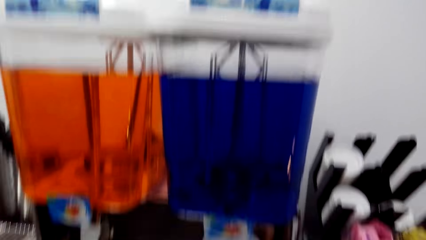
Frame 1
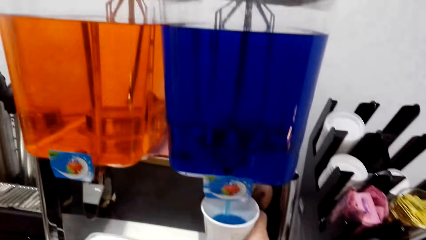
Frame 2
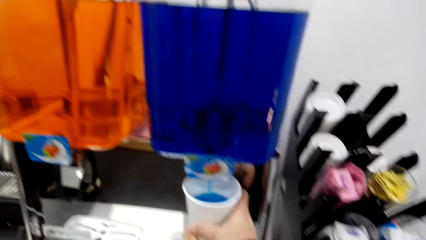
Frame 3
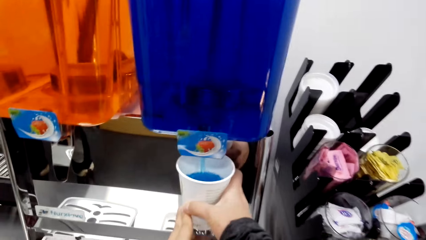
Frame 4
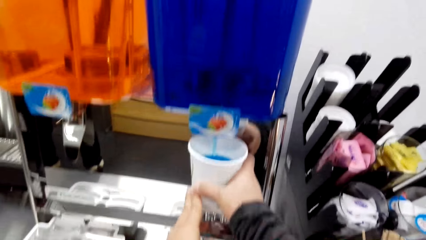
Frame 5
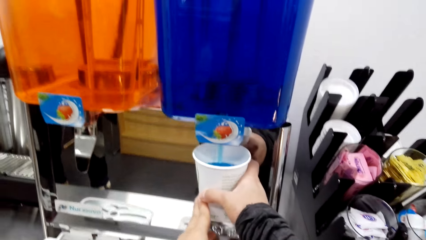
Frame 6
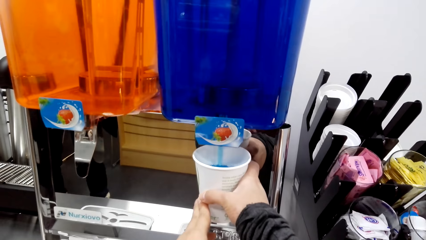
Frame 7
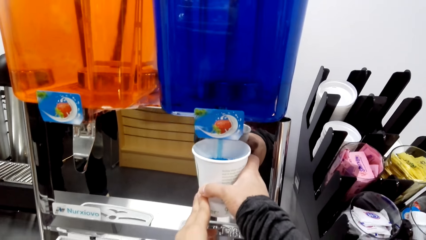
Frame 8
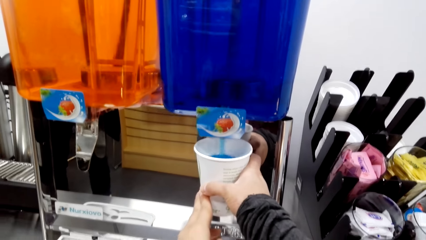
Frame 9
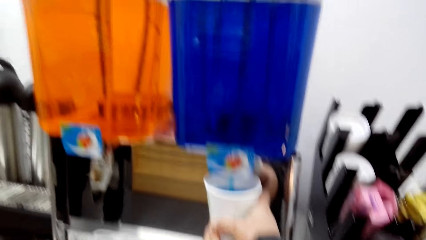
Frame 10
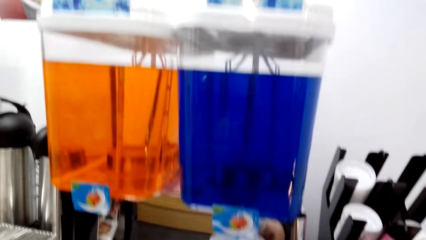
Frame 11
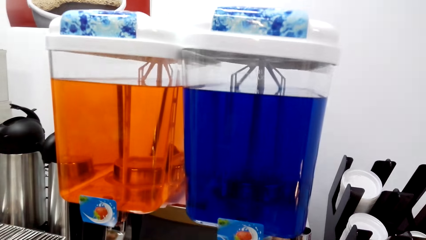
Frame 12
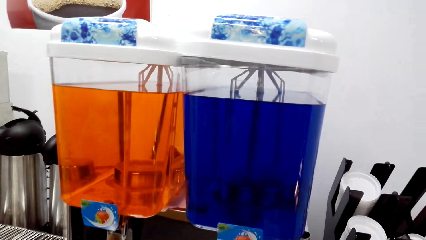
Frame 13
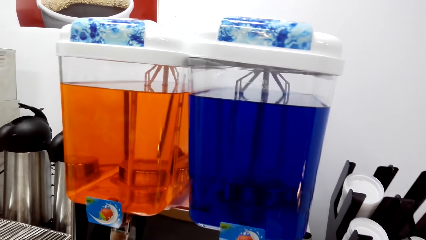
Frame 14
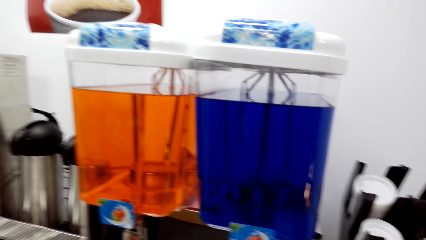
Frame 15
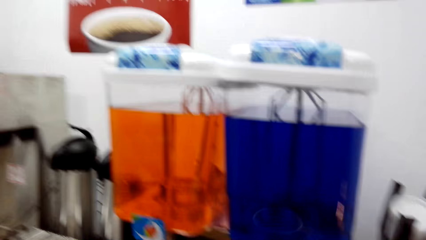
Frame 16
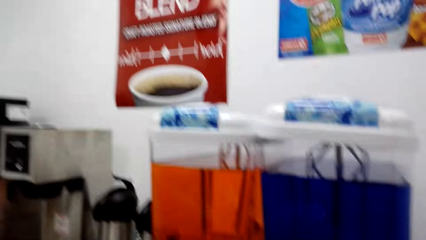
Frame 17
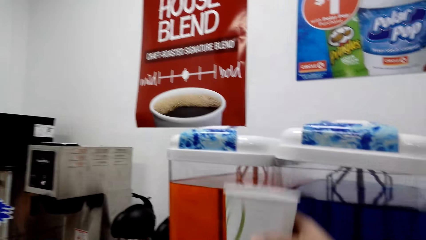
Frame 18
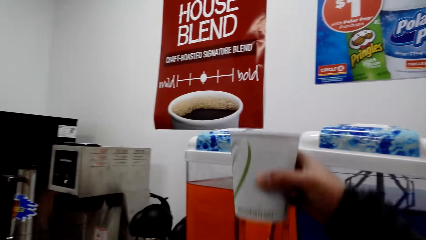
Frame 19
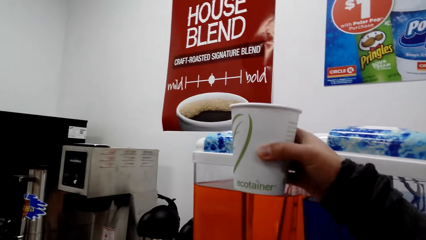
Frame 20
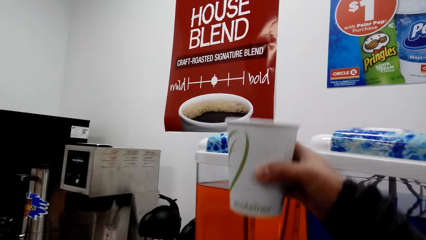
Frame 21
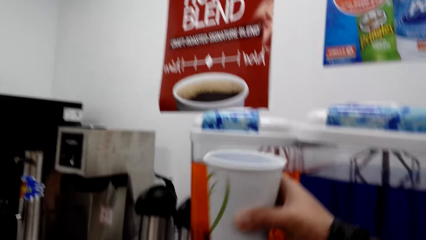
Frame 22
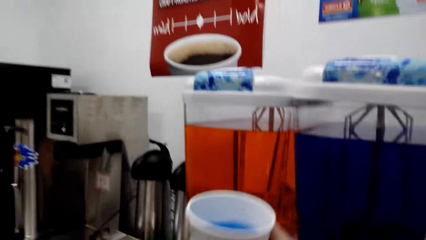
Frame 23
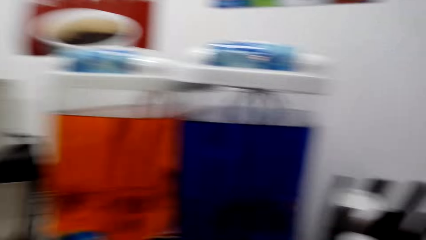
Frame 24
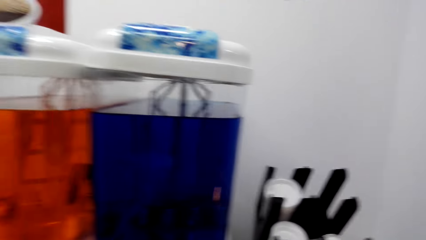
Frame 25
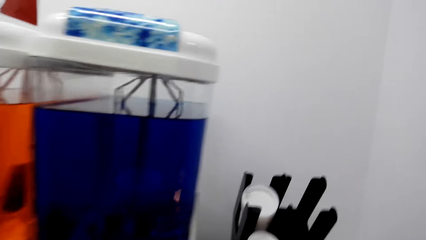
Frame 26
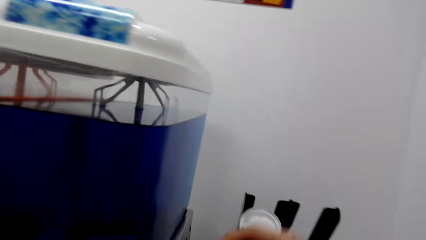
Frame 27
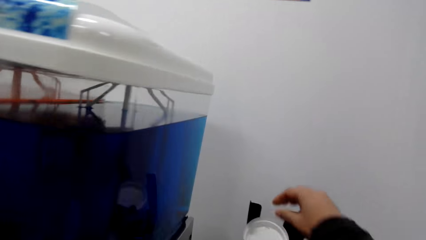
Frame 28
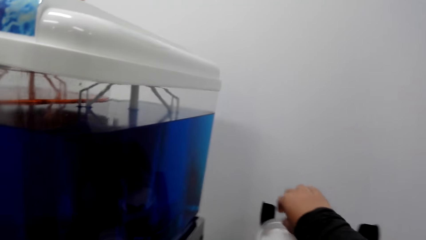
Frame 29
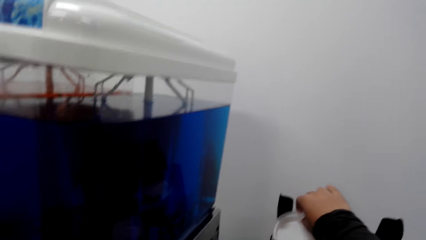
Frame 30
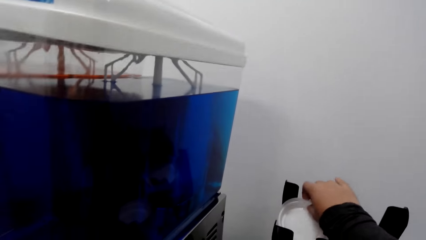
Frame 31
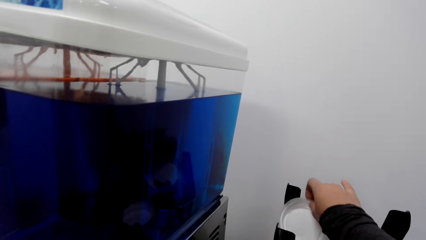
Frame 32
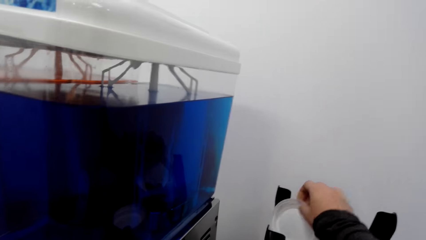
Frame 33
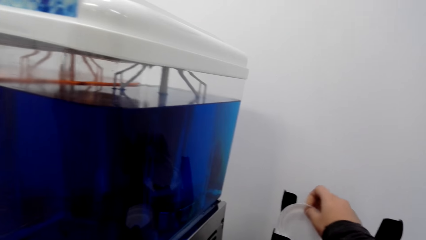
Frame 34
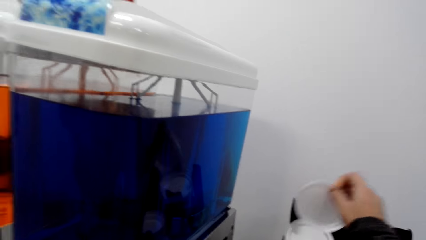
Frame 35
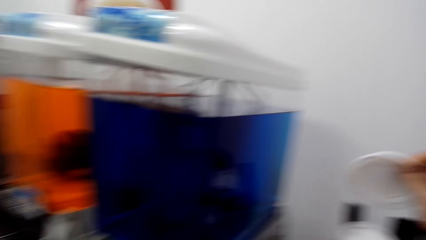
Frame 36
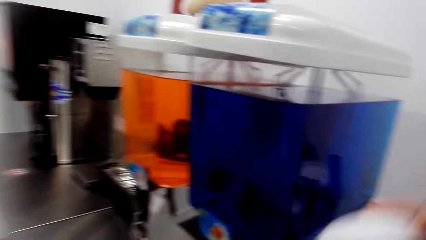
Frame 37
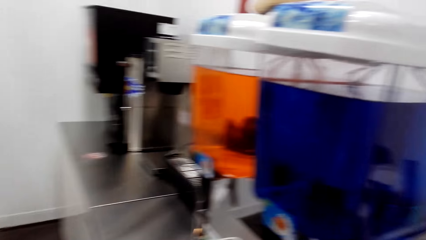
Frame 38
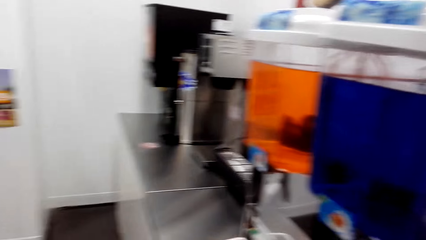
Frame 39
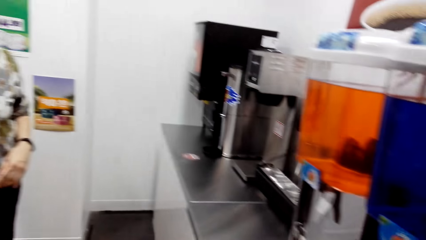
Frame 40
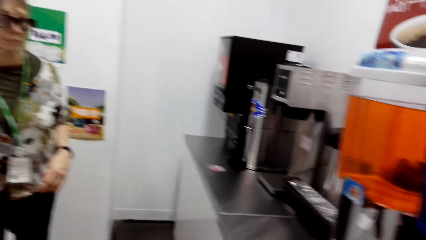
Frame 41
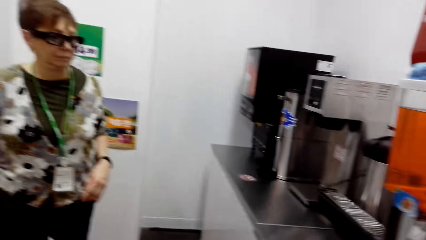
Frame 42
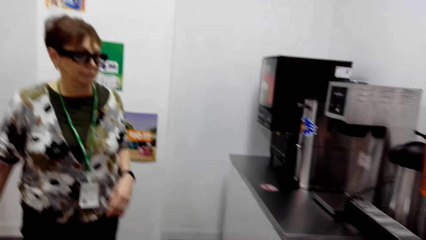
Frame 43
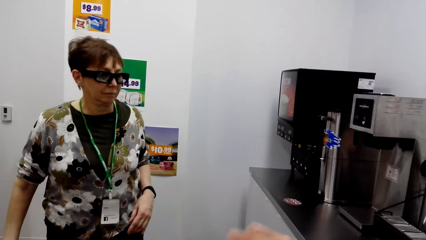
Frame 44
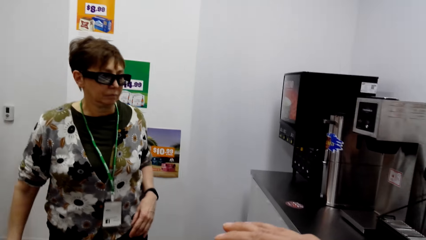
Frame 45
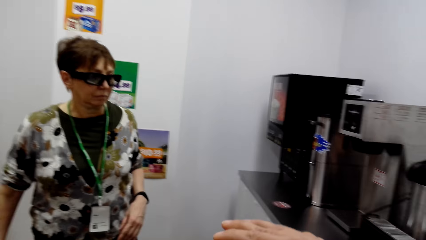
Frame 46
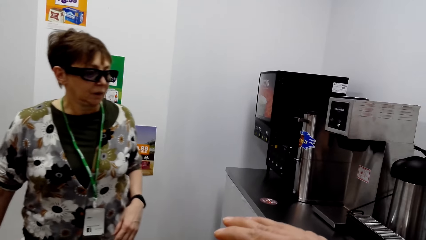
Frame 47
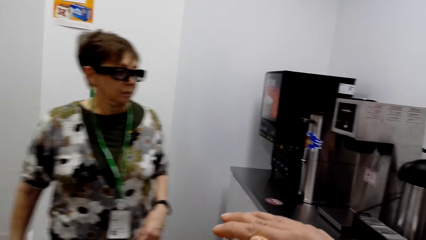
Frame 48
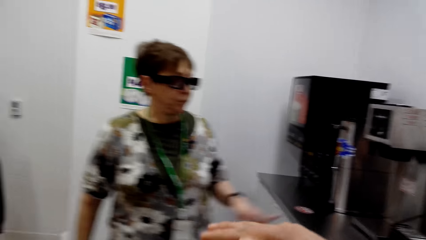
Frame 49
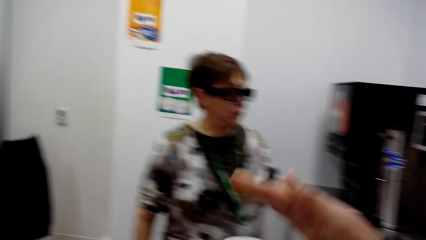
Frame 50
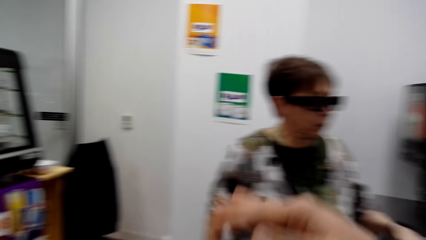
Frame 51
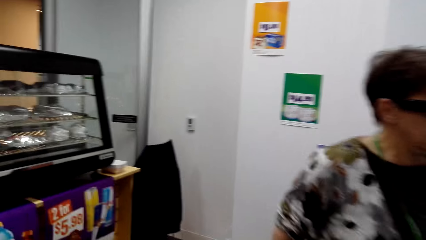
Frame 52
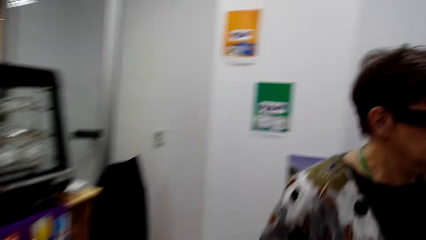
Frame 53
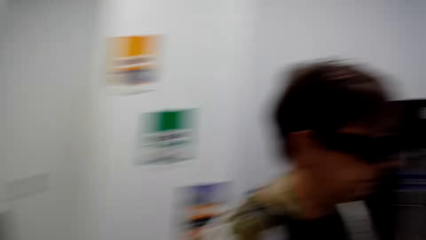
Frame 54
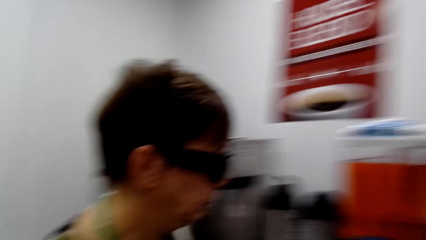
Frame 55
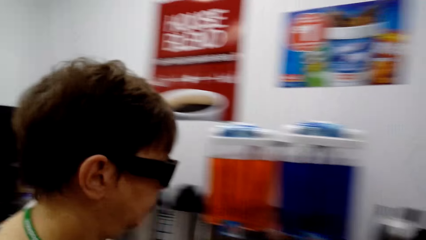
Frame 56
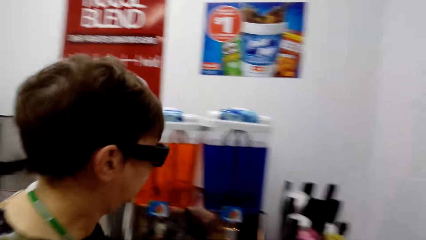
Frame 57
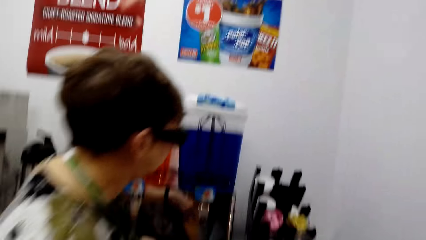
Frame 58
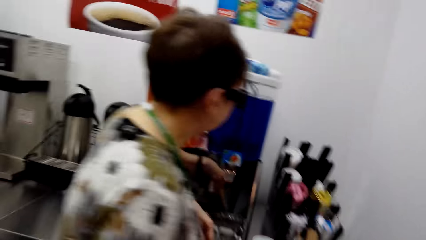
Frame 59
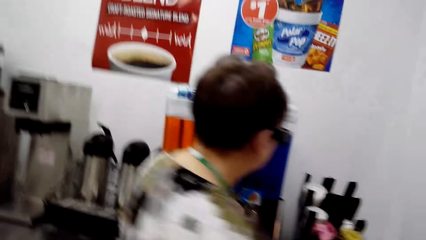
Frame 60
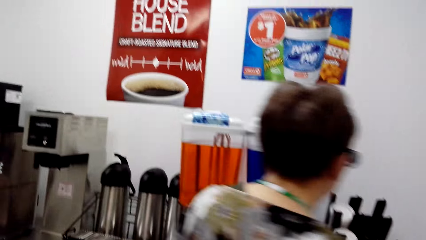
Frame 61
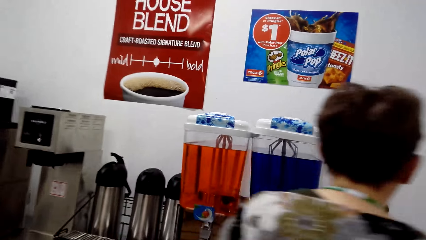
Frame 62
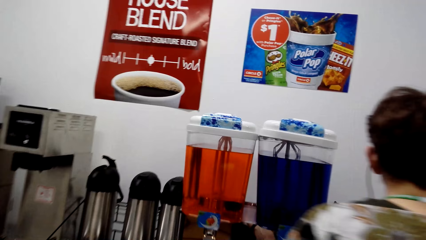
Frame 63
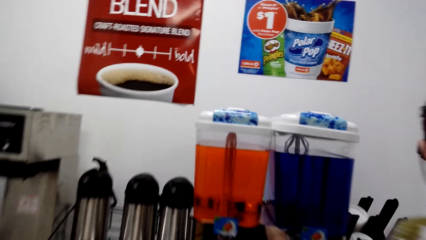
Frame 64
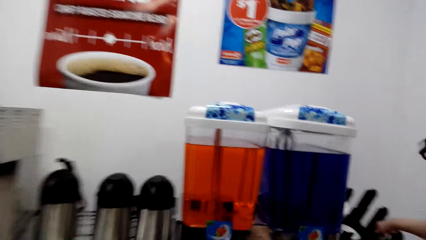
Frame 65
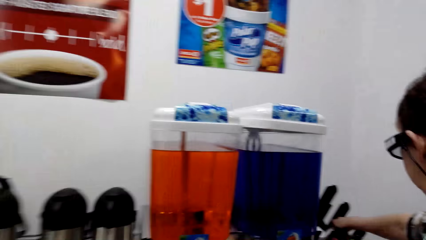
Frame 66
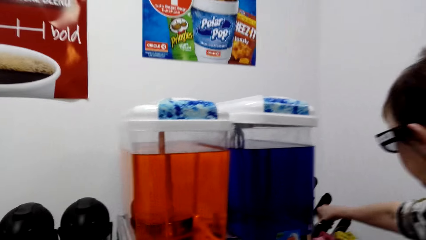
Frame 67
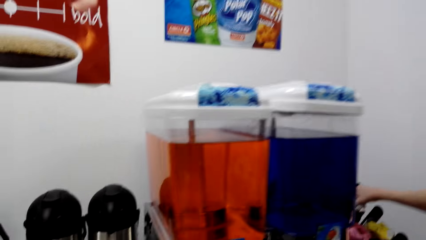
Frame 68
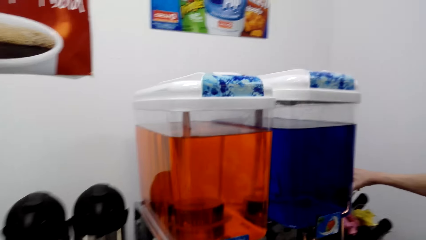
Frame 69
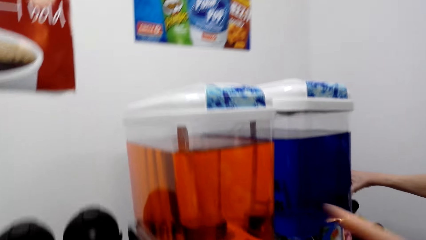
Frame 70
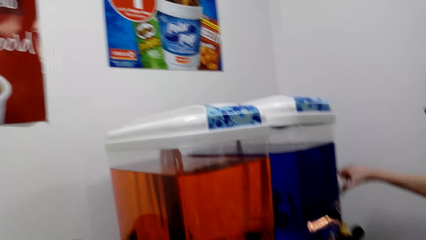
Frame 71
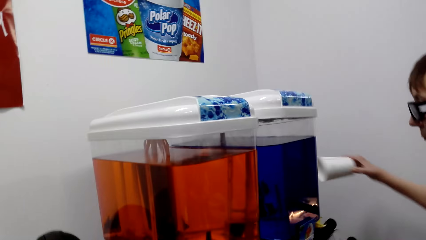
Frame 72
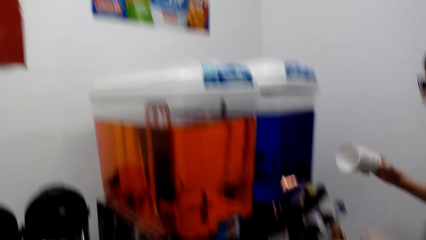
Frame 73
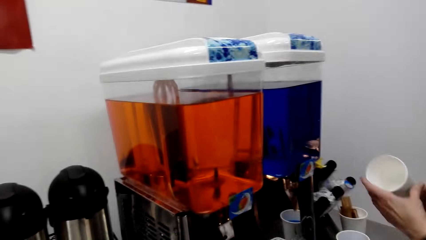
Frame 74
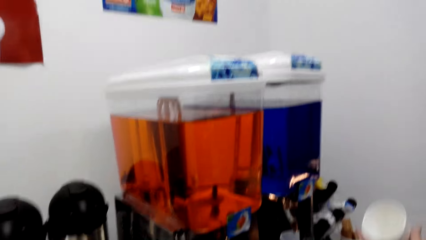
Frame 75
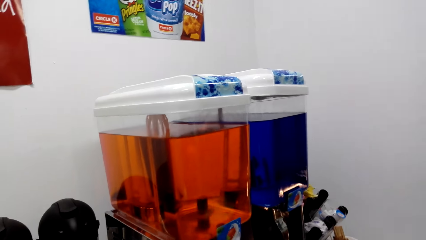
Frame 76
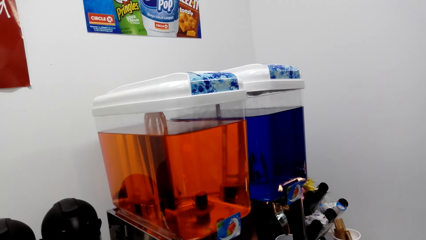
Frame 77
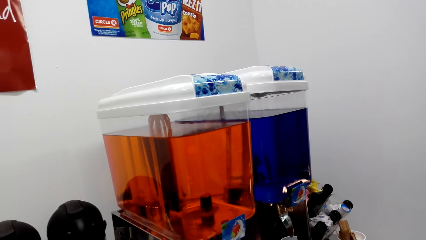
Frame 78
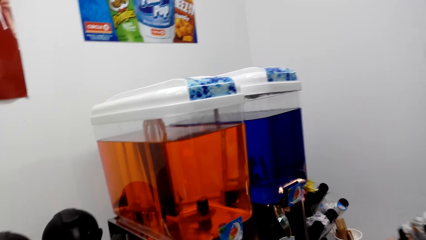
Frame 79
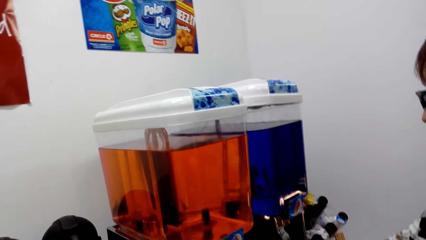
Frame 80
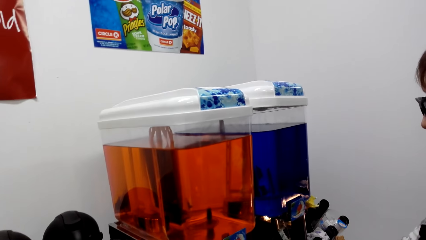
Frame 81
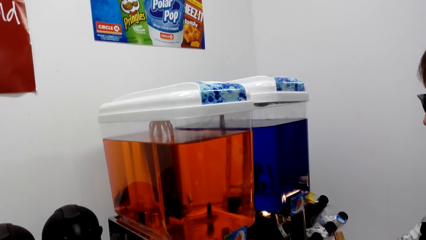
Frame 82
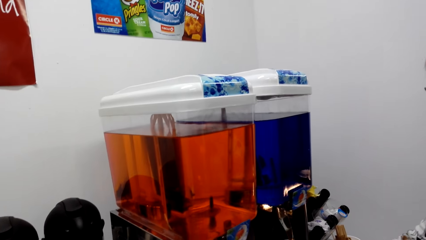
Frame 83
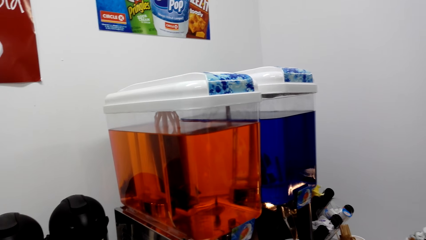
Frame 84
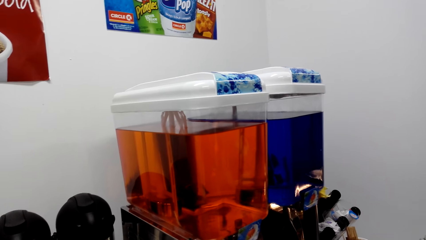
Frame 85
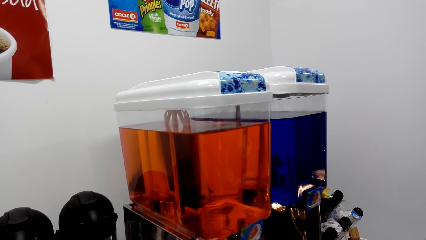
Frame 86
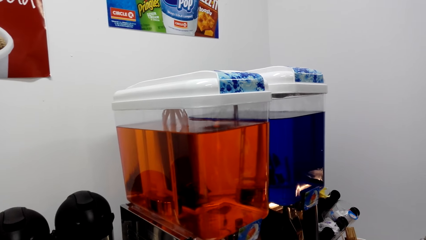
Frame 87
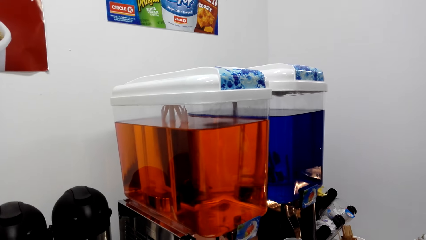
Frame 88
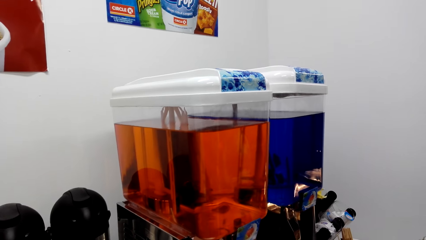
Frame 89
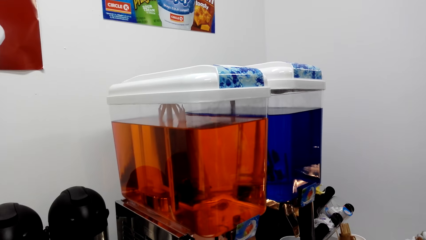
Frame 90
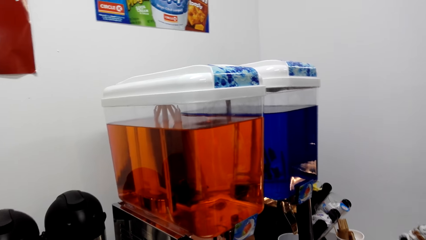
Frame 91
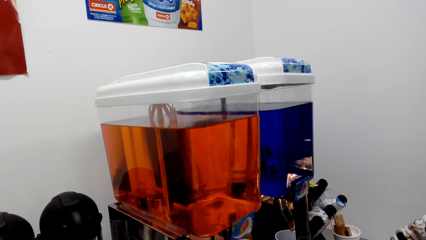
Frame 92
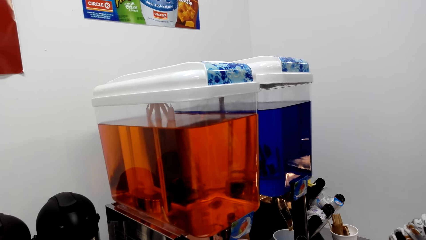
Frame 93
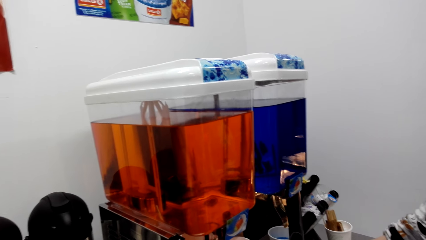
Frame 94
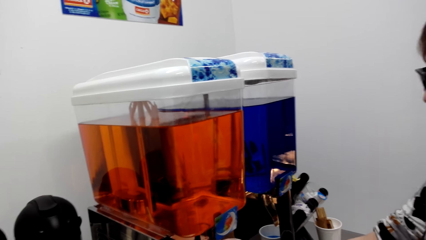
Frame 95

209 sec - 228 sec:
The camera wearer picks up the bottle top. They cover the party cup. The first woman walks around. The camera wearer moves the hand. The first woman takes a plastic glass from the rack. The woman draws juice from the juice dispenser.
